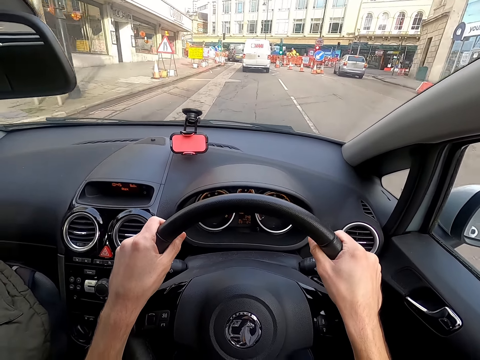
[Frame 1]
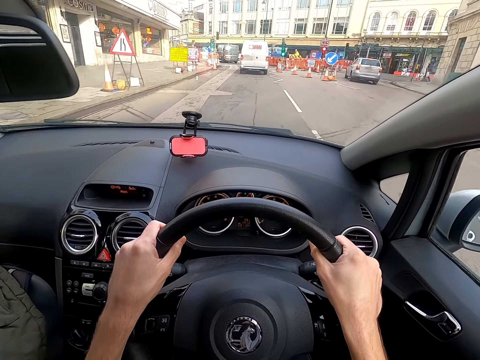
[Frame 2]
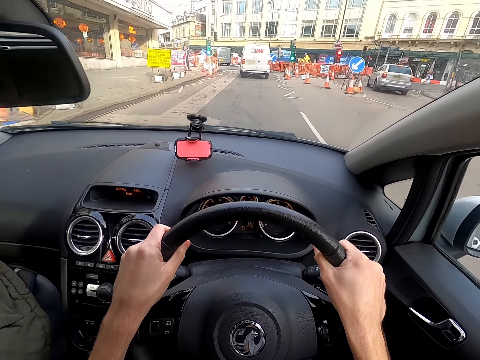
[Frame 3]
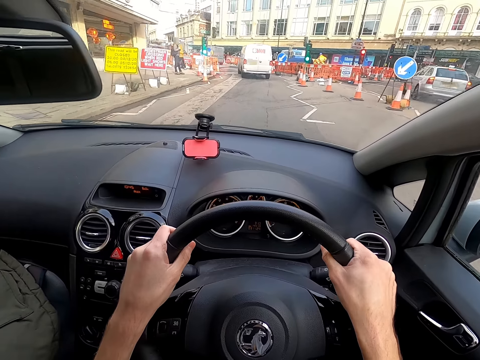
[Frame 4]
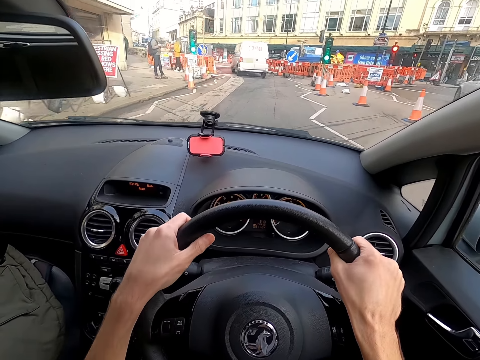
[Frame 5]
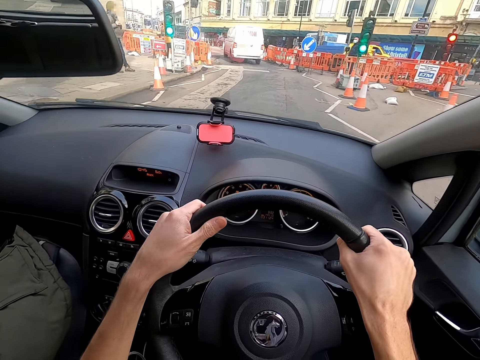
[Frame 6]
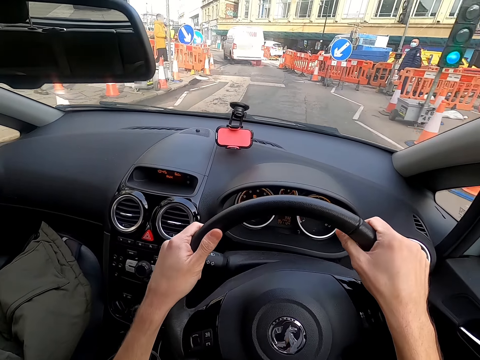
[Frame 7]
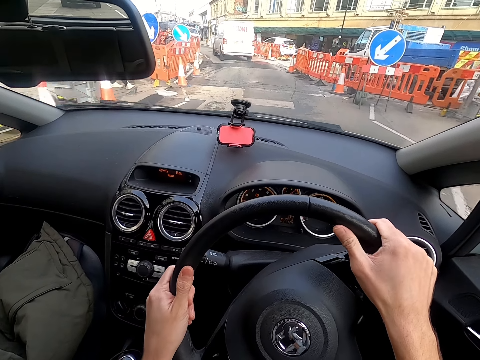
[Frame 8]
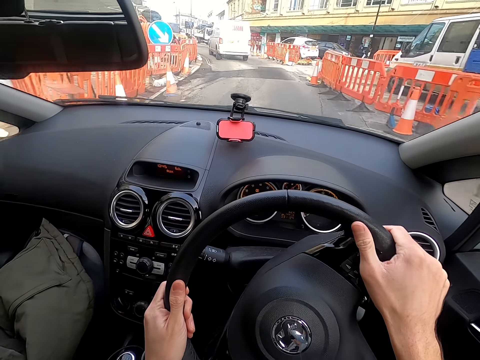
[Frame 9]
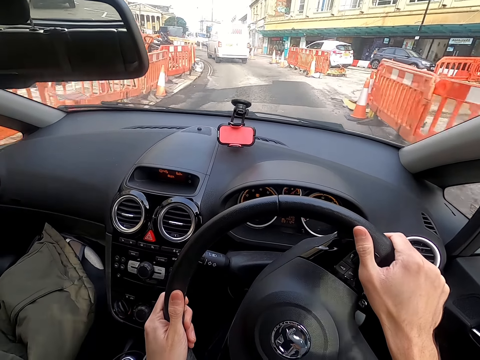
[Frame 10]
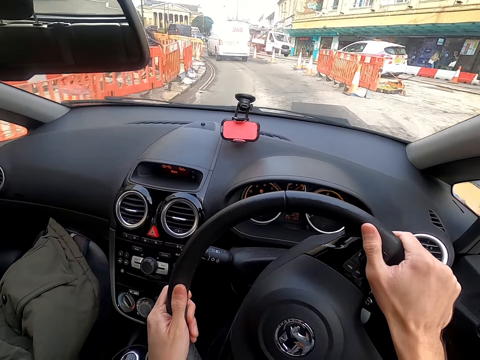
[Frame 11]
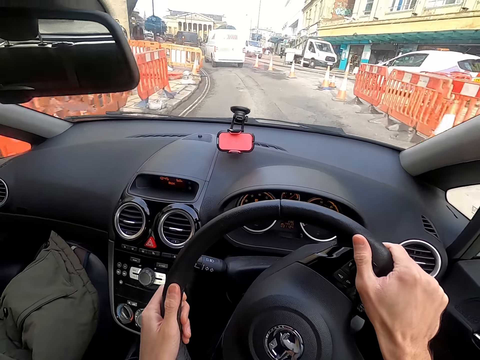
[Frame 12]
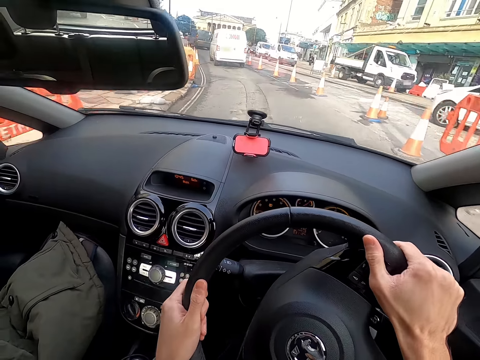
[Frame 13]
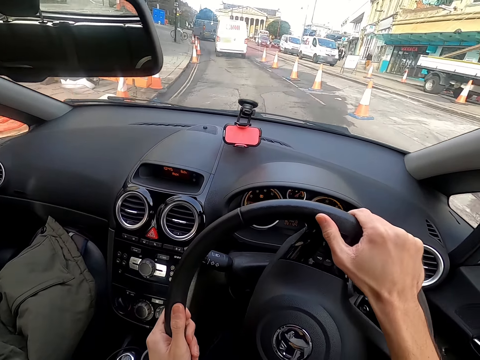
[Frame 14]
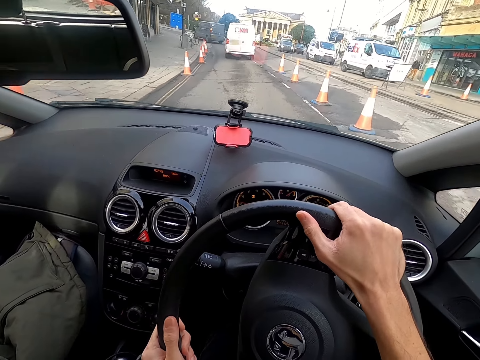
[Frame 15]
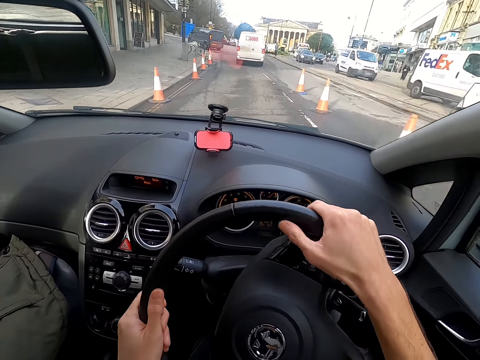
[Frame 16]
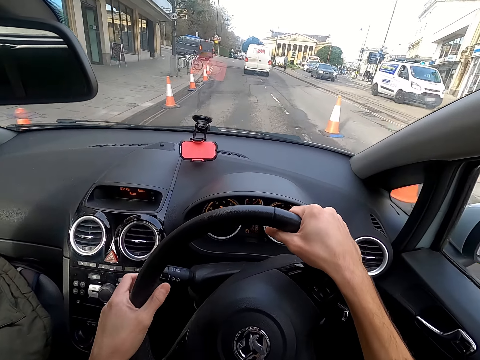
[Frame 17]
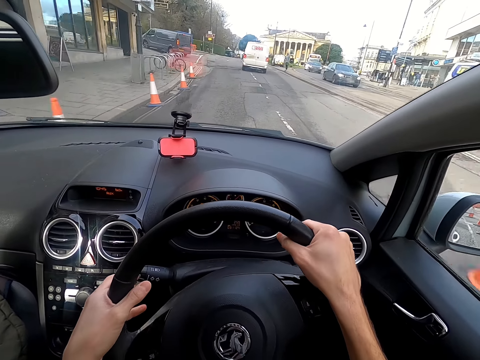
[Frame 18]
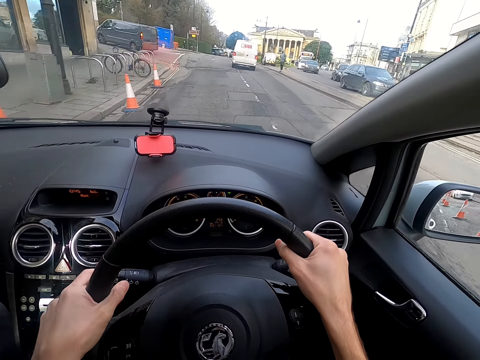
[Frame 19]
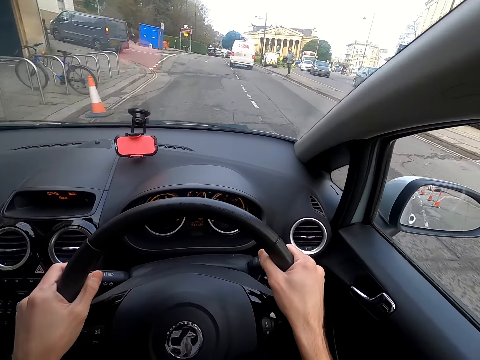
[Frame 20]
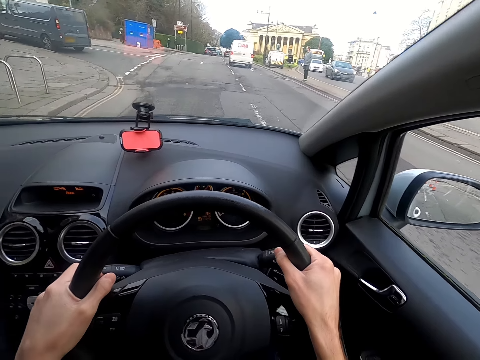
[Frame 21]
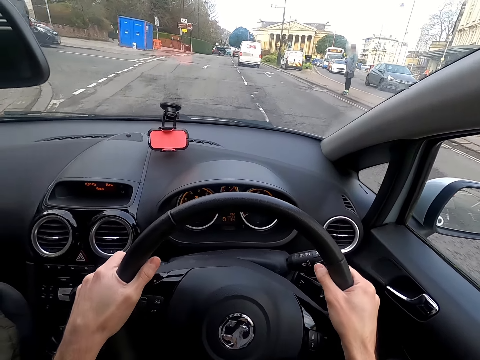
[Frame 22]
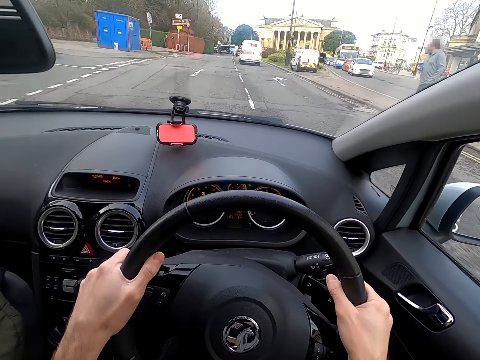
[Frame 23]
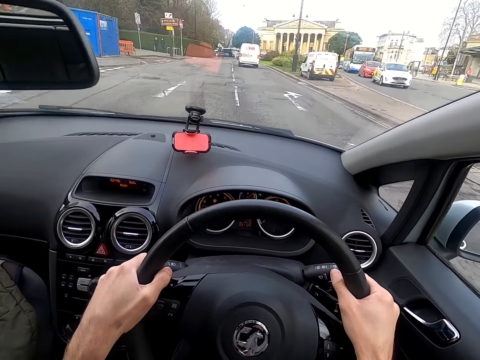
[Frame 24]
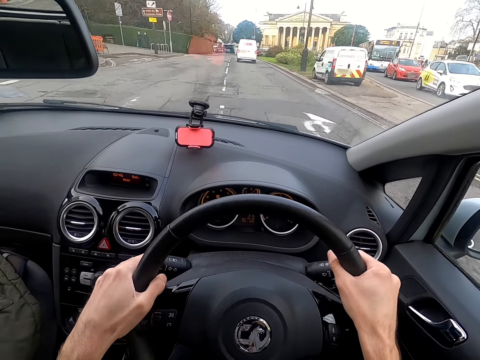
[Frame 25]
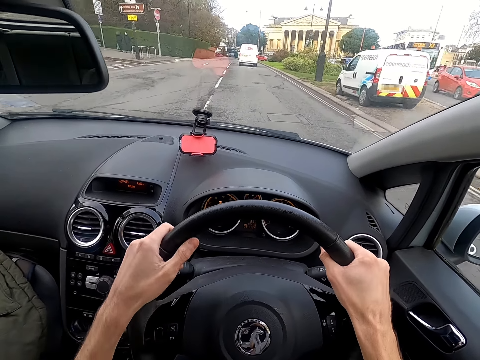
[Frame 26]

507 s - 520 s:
The camera wearer presses the trafficator in the car with his right hand. He drives the car with the steering wheel in both hands. He drives past a group of cars.

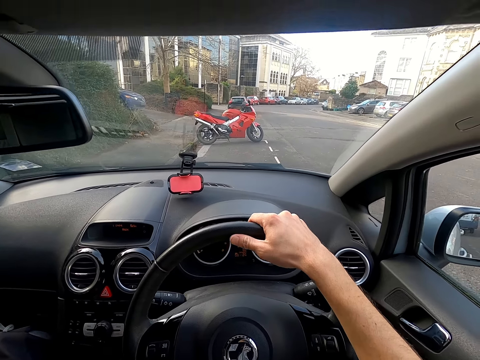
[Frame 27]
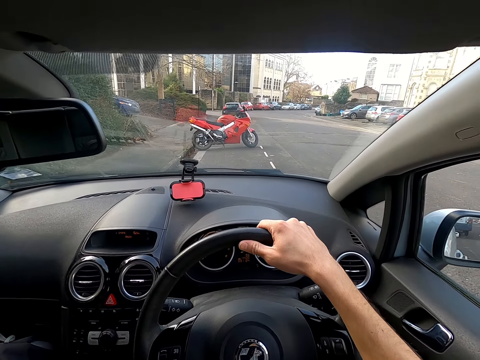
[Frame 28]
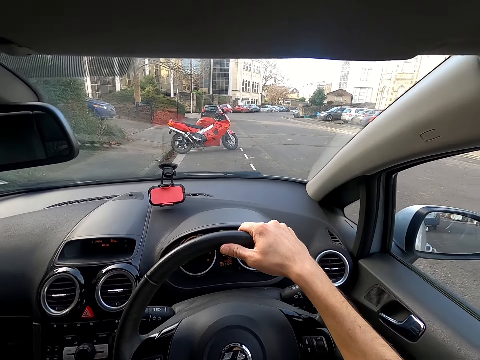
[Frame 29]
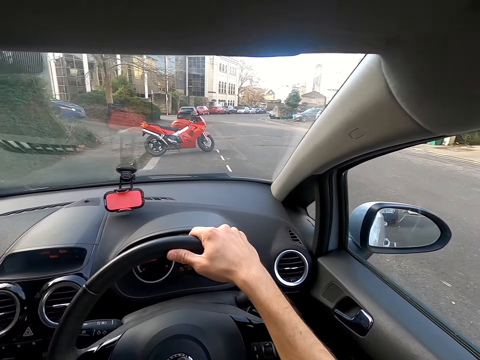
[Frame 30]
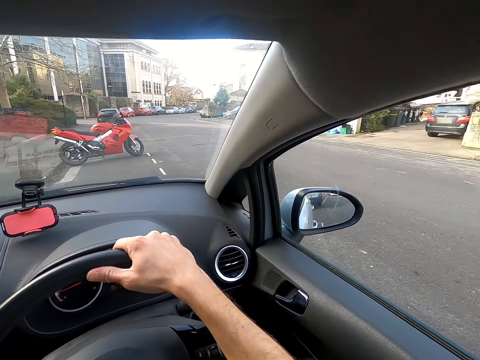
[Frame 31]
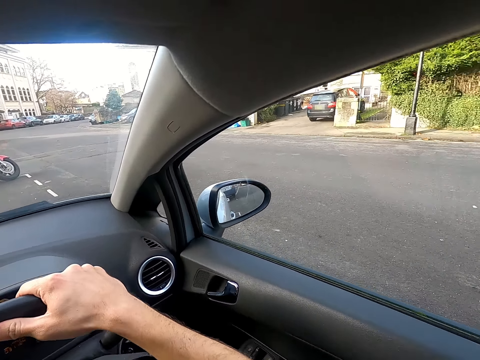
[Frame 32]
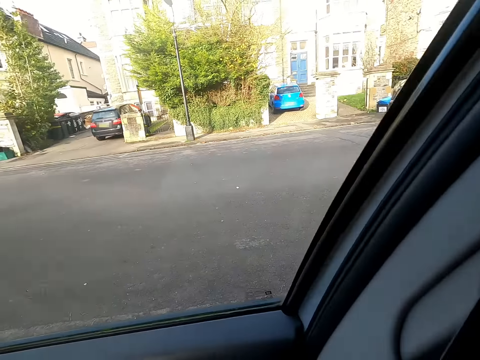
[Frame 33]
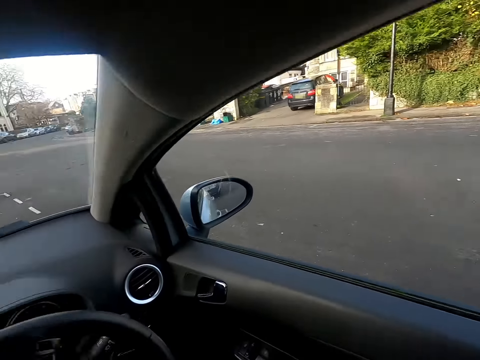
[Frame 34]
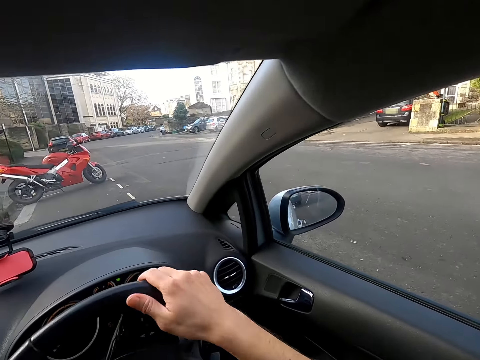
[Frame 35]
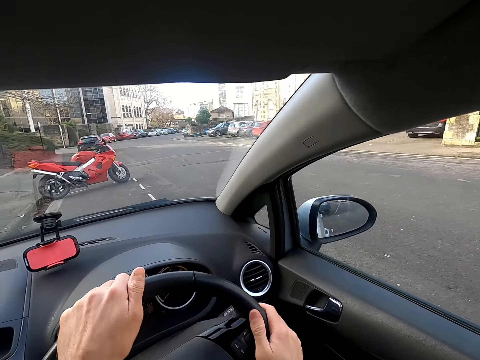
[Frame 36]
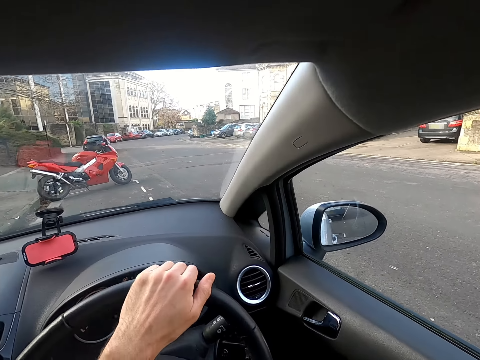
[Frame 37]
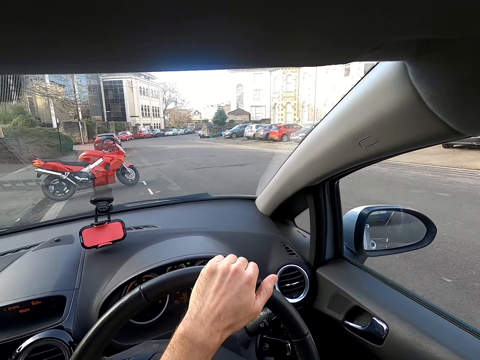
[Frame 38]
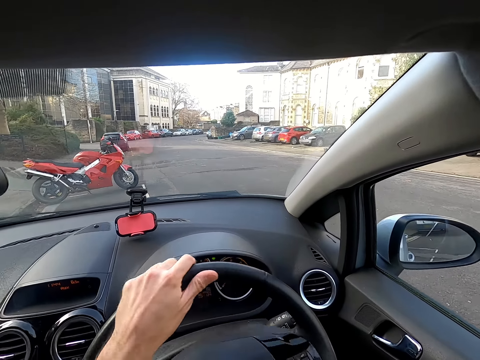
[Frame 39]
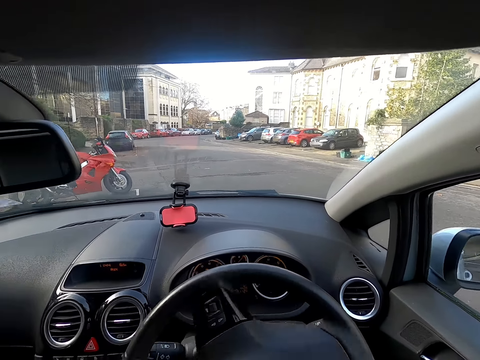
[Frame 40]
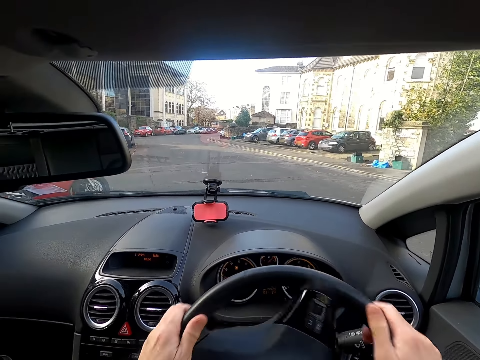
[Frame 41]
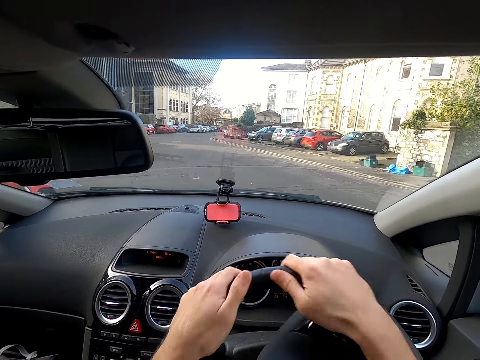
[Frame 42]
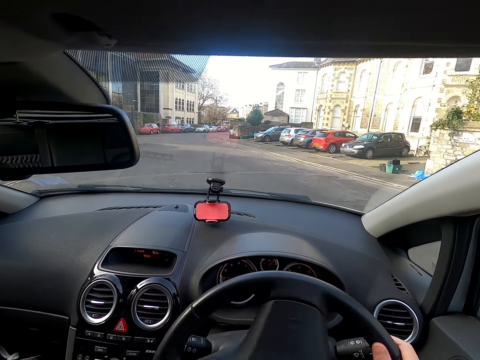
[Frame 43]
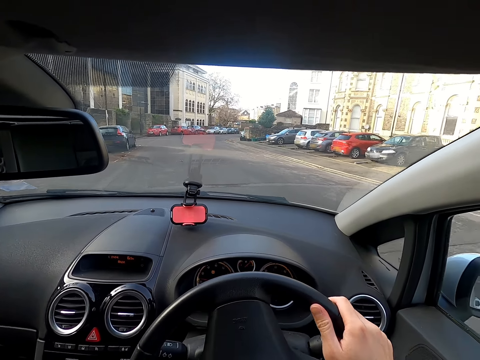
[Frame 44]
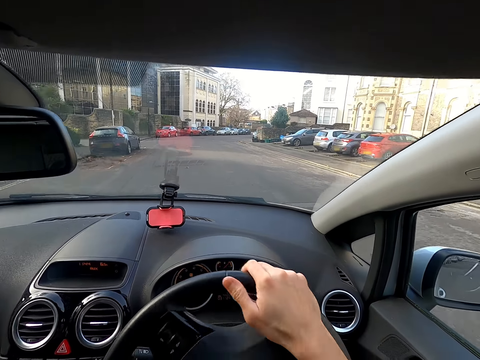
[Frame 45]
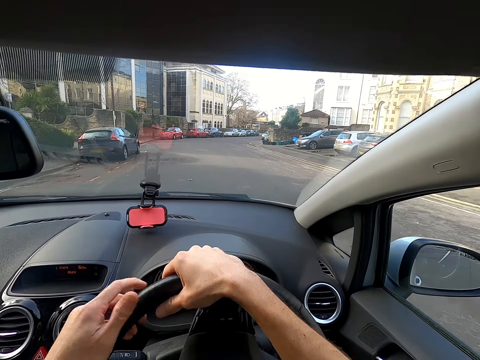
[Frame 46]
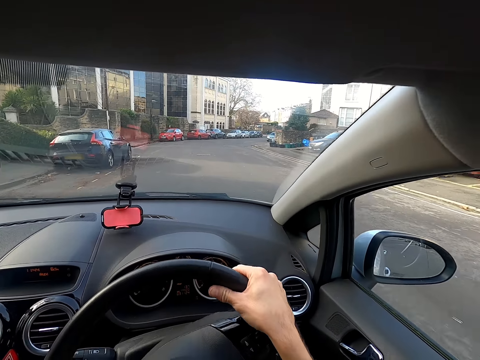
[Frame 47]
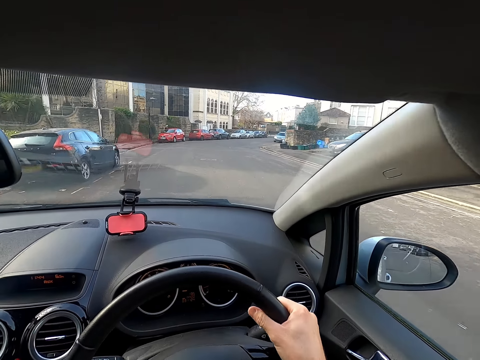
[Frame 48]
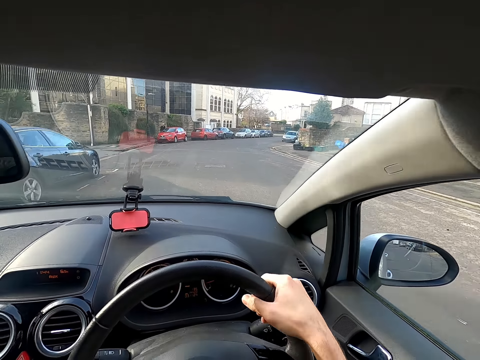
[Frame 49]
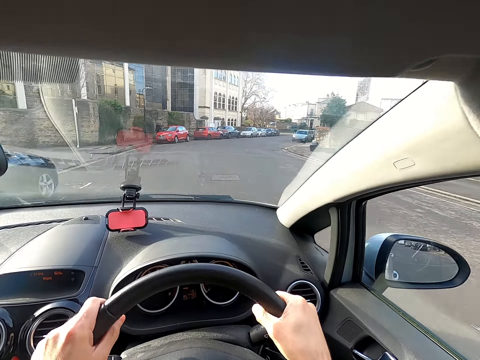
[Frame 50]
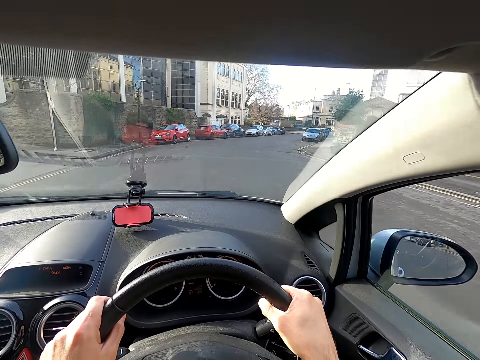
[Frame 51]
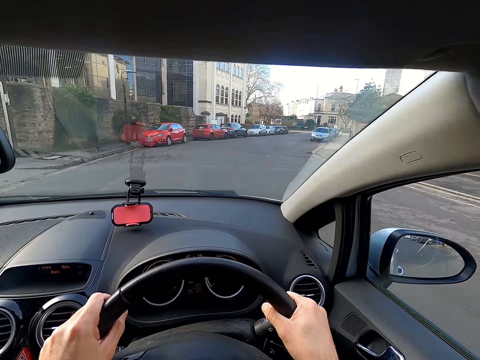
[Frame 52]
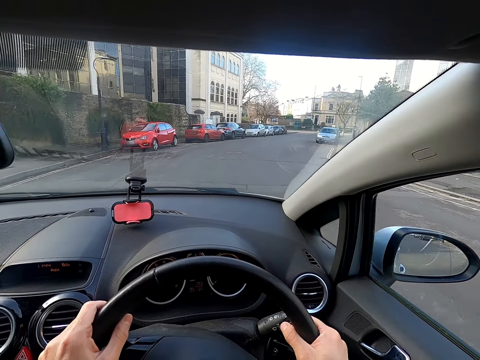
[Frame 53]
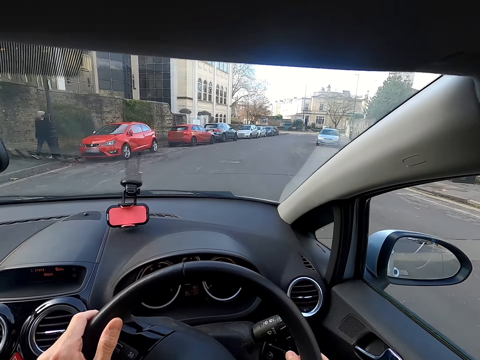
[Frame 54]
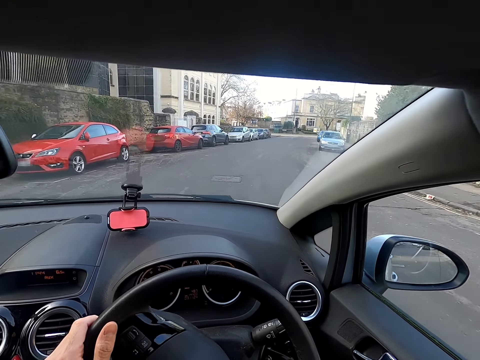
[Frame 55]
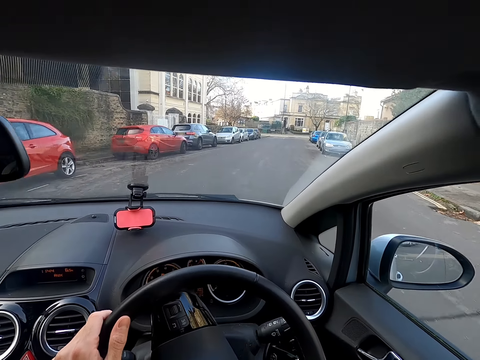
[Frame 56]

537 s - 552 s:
The camera wearer presses the trafficator in the car with his left hand. He drives the car with the steering wheel in both hands. He shifts the gear in the car with his left hand. He drives the car with the steering wheel in both hands.
